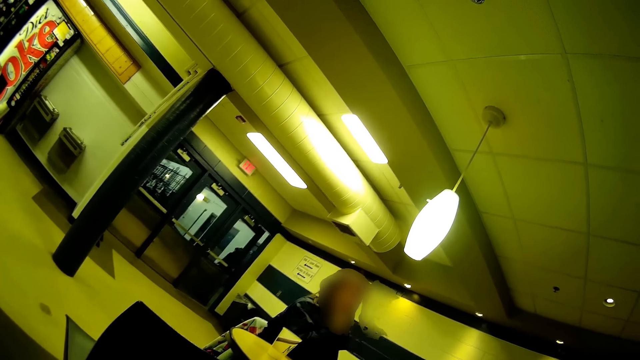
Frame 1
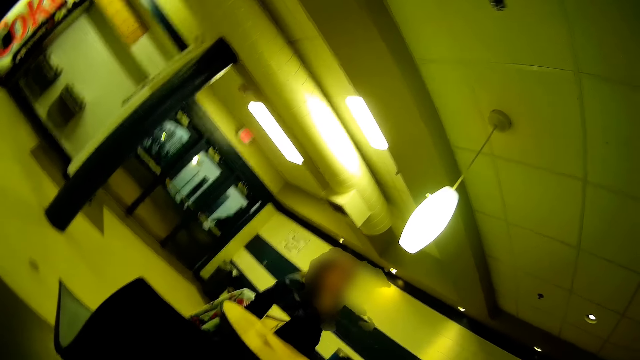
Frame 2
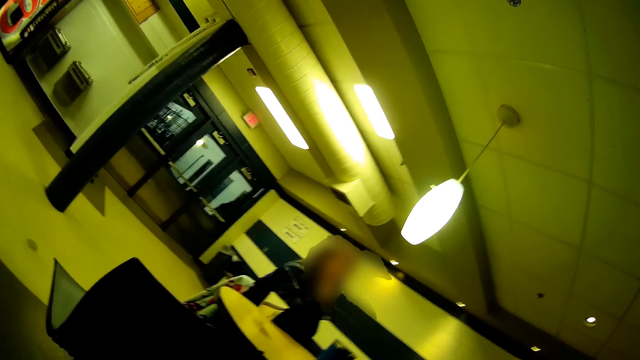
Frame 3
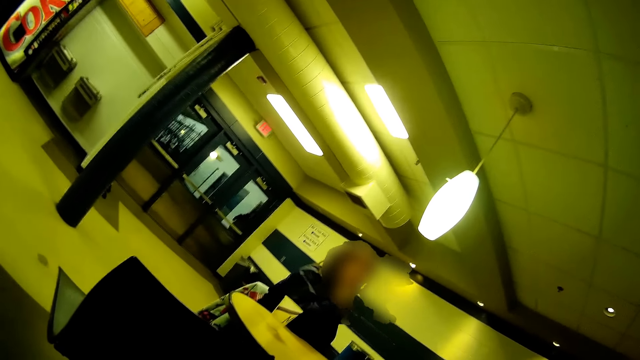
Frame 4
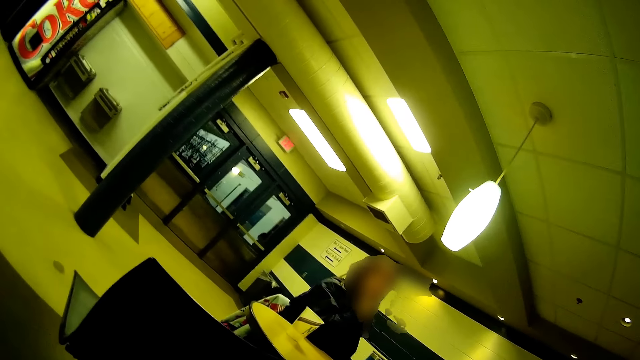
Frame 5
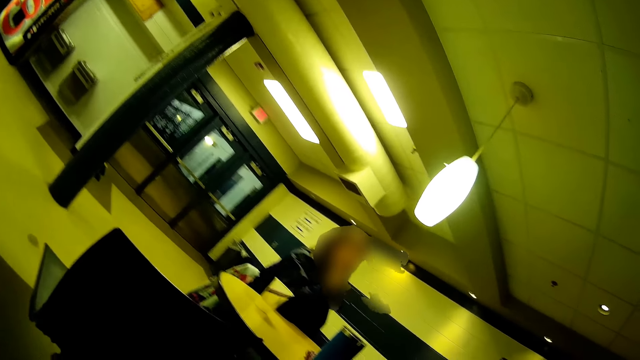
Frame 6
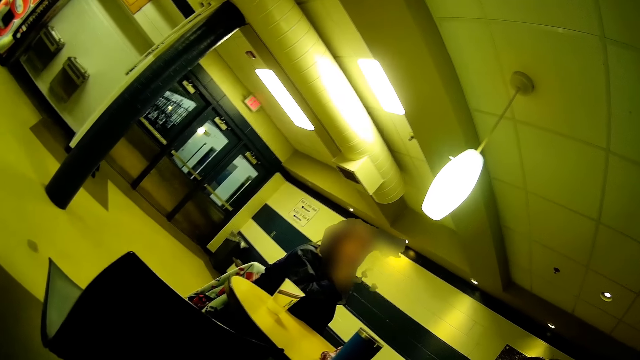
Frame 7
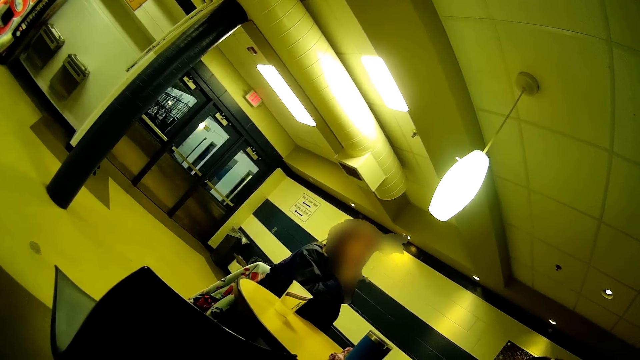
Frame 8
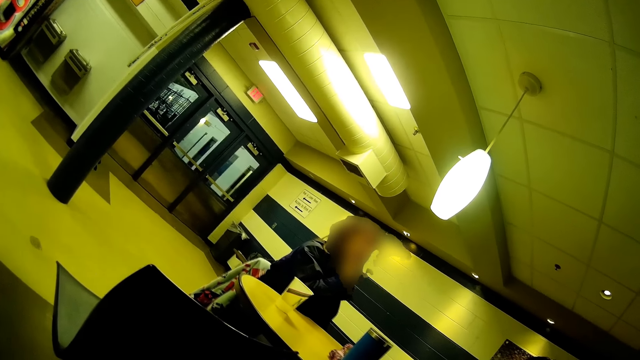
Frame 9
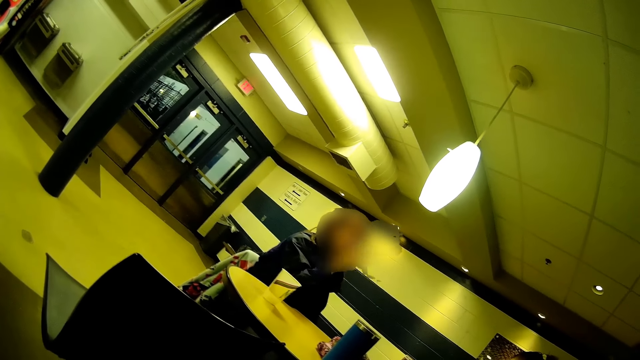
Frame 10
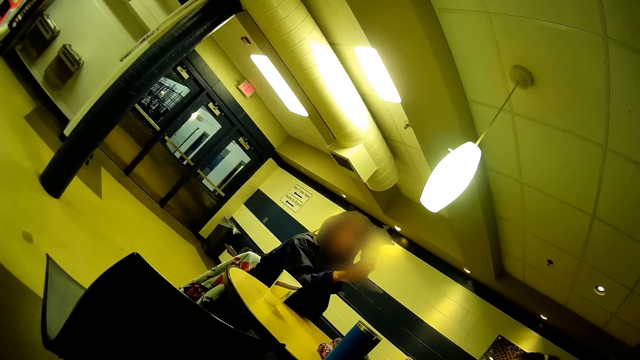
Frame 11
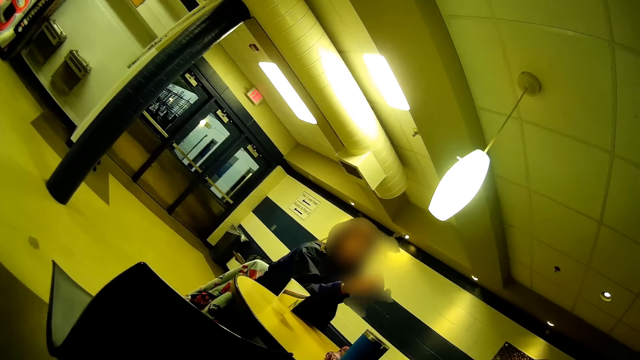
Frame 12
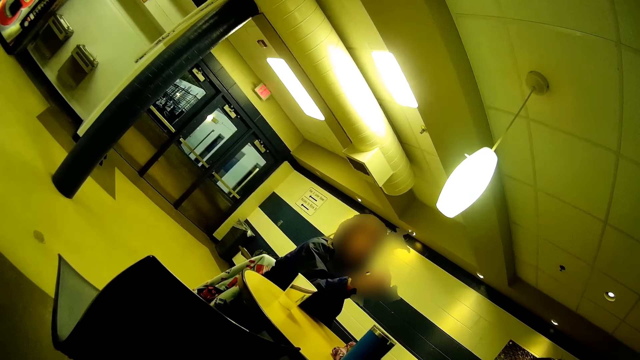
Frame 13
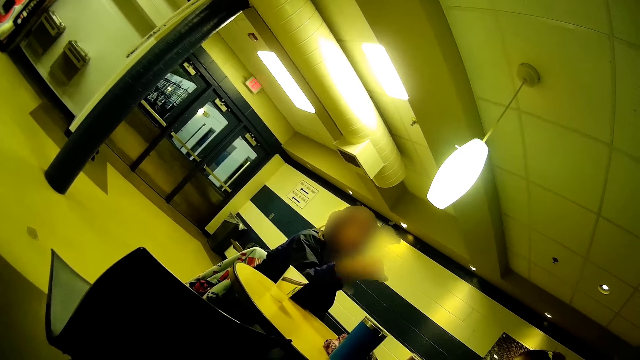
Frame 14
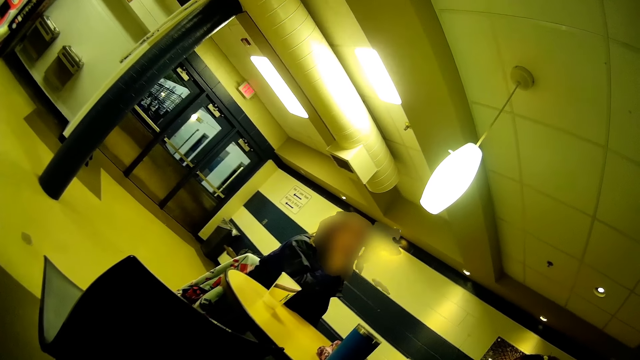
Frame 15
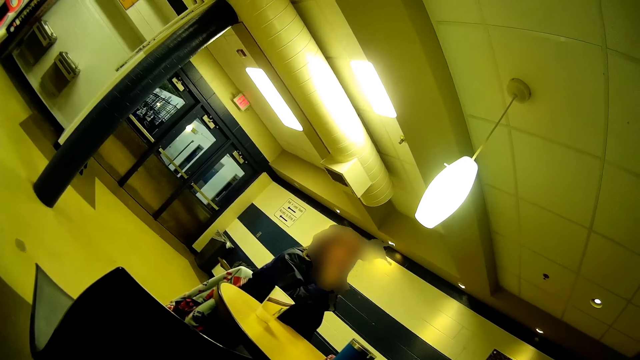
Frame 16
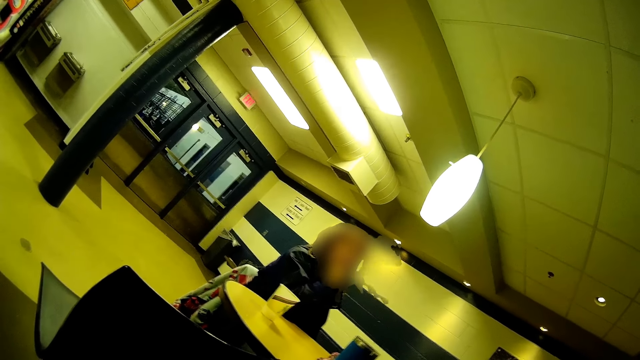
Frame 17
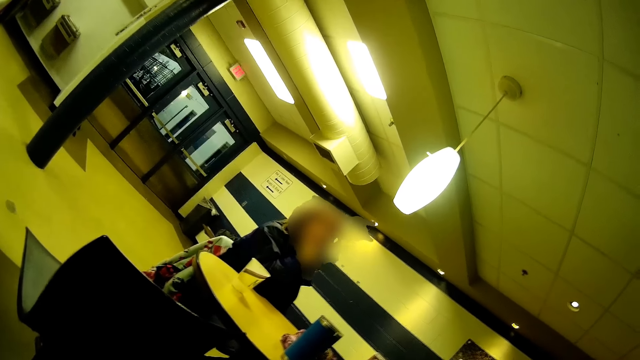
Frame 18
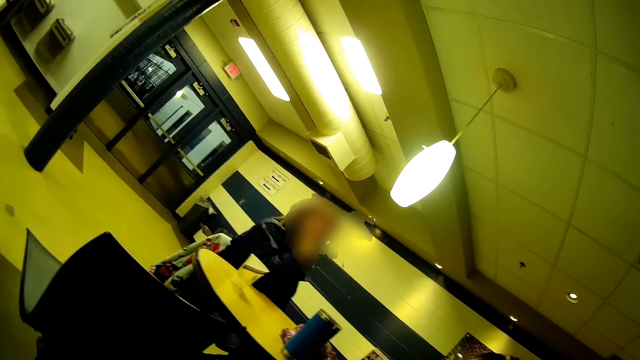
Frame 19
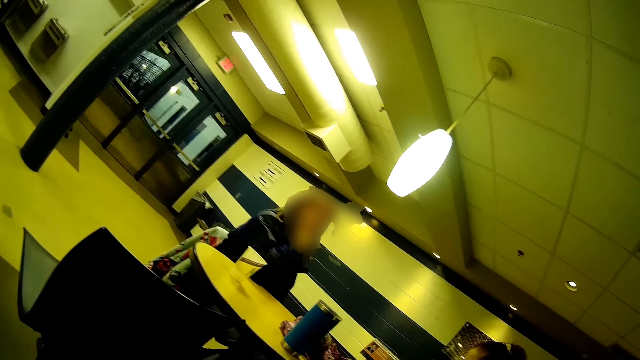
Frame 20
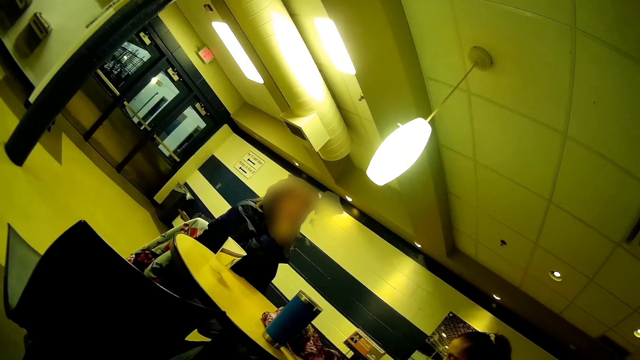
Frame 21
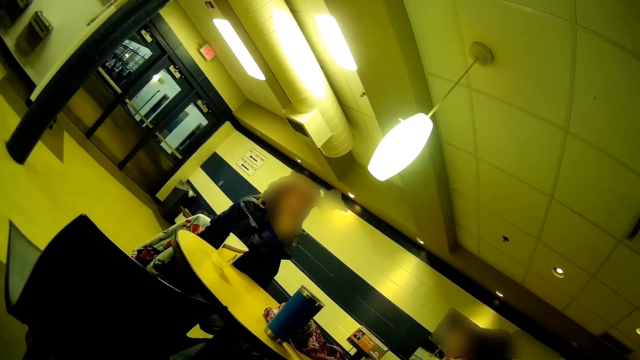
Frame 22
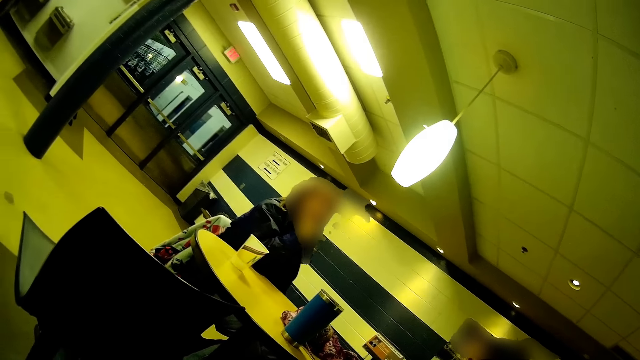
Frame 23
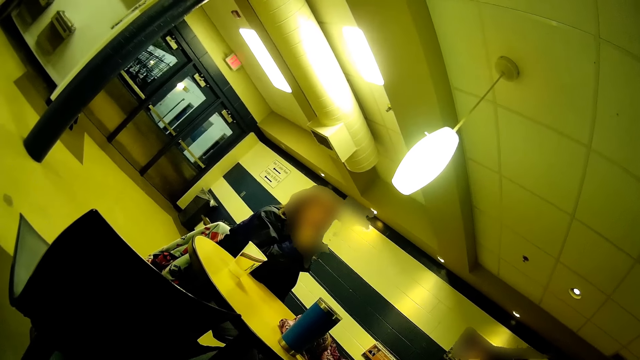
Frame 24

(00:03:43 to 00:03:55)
The camera wearer looks around.

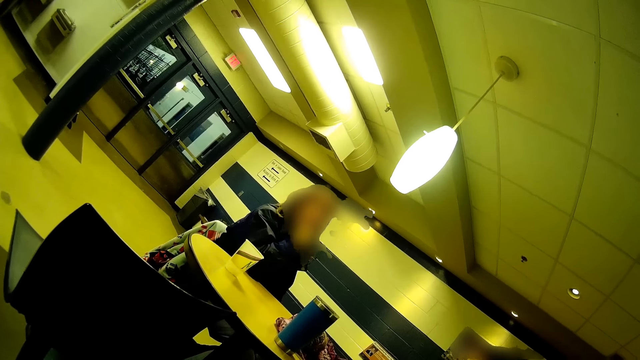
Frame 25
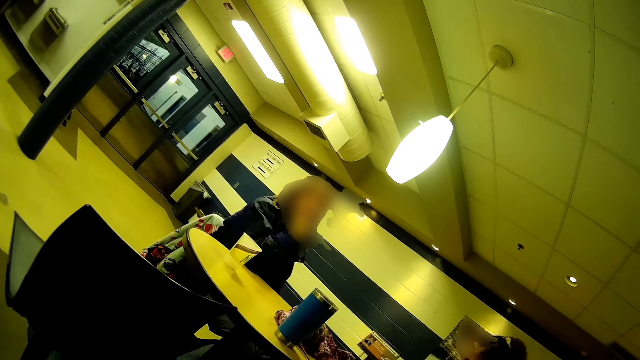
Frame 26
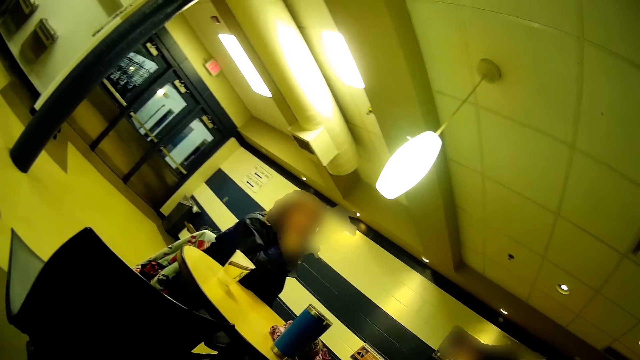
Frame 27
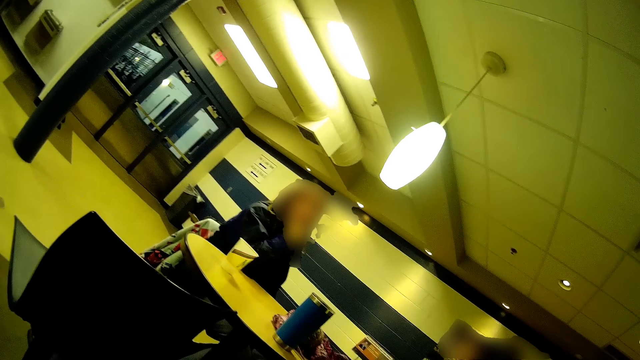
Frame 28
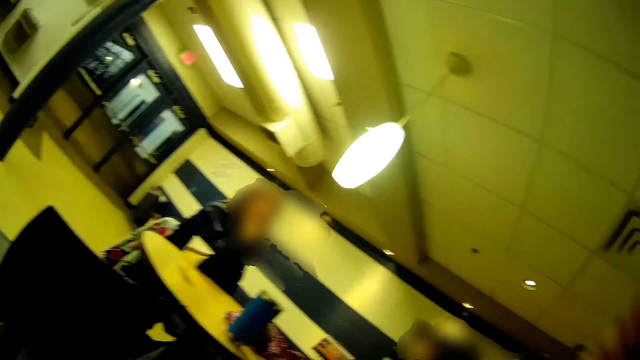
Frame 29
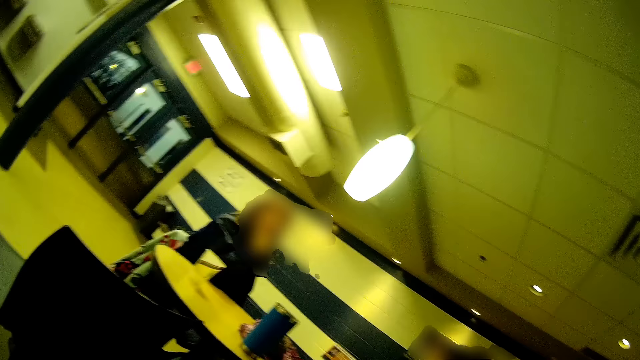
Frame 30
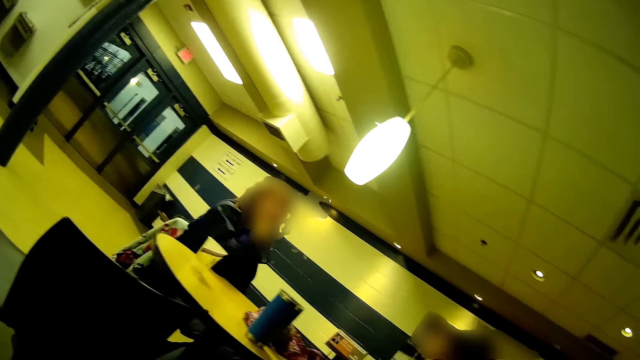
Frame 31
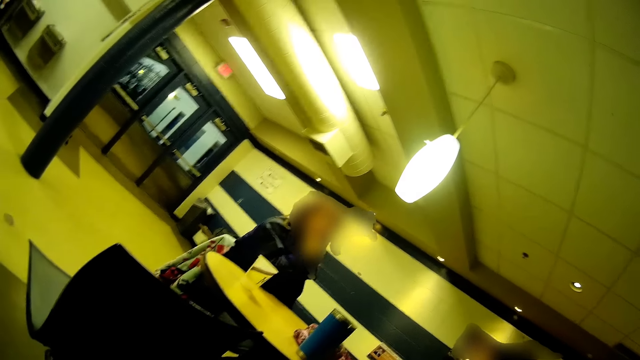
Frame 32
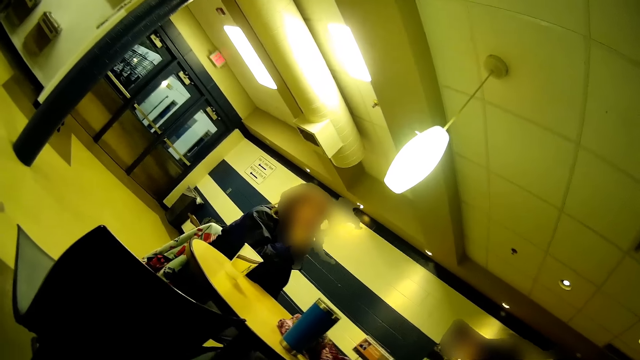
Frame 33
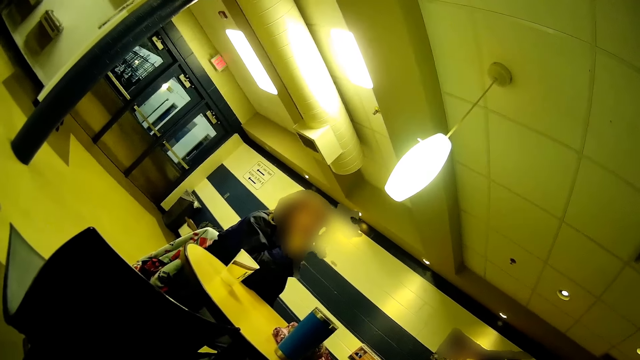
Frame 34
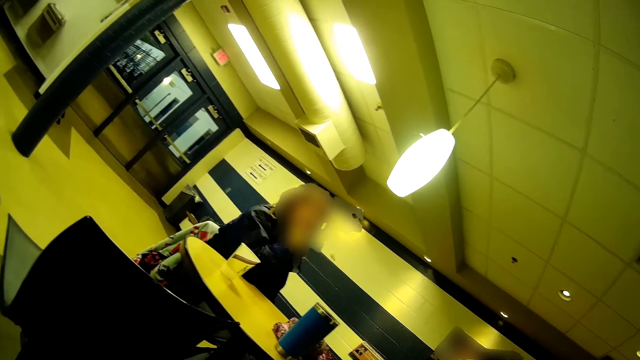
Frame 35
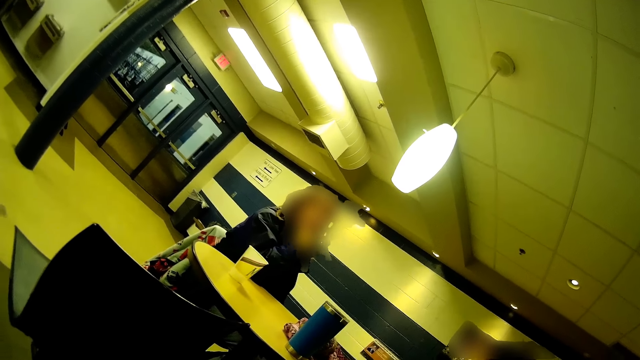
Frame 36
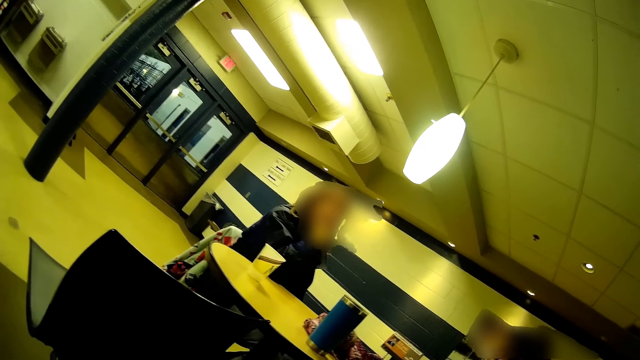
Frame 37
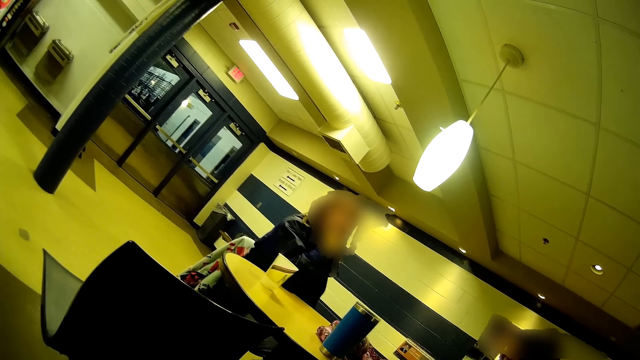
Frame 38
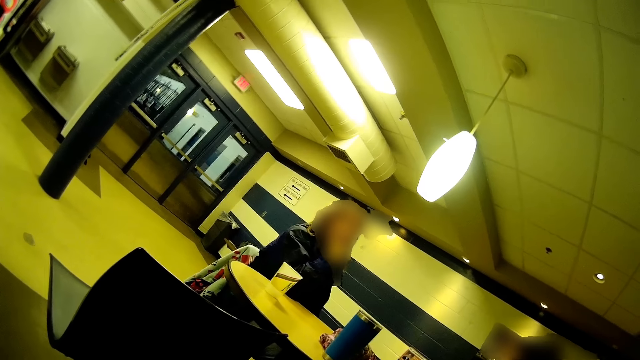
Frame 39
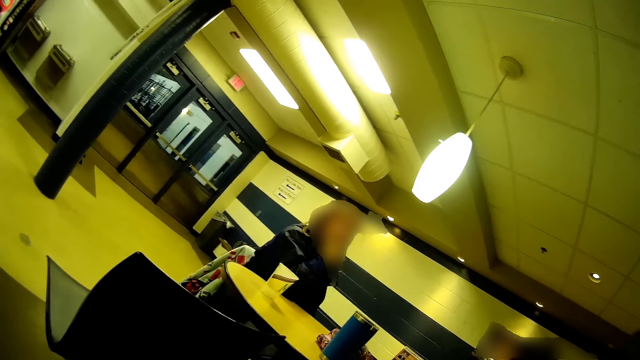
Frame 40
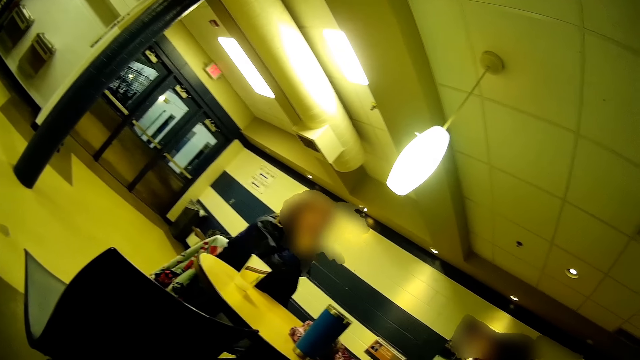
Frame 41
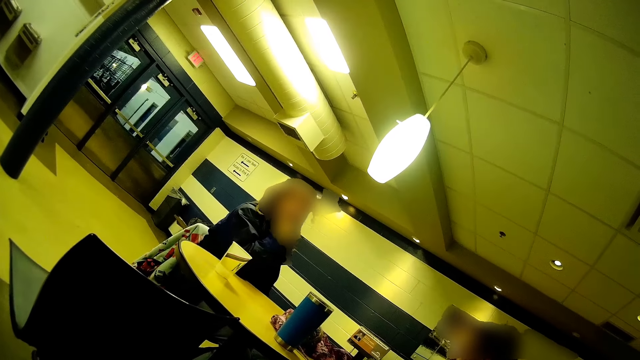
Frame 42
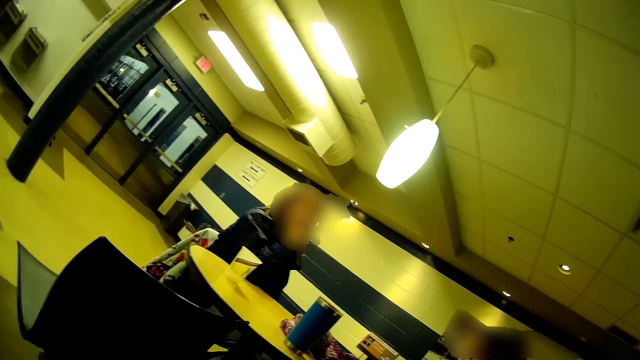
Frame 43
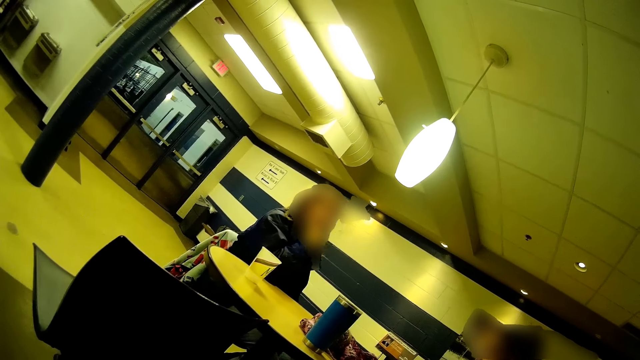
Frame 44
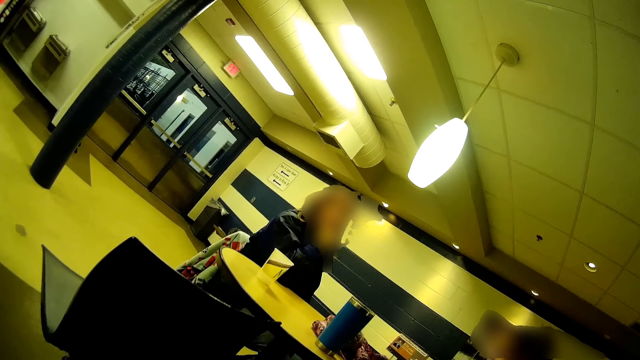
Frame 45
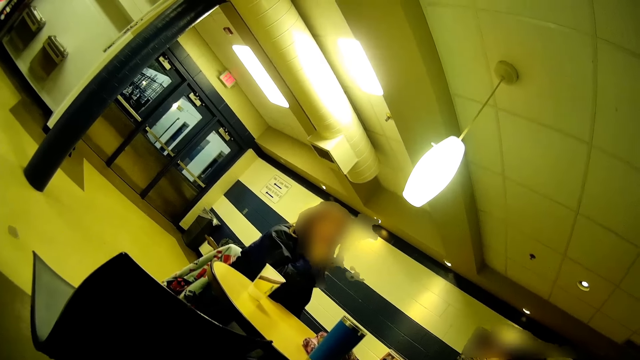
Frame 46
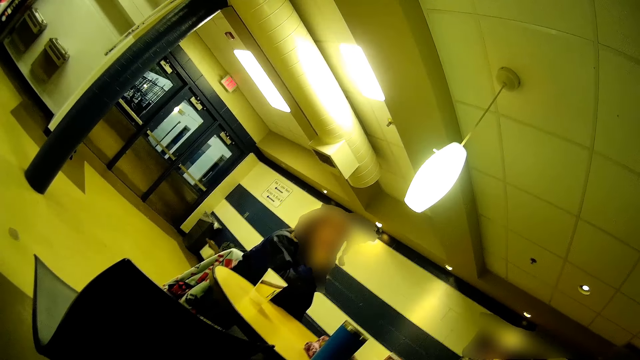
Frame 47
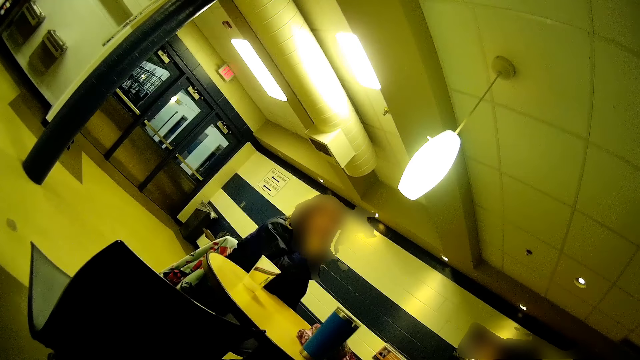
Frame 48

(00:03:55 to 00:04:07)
The camera wearer points.
